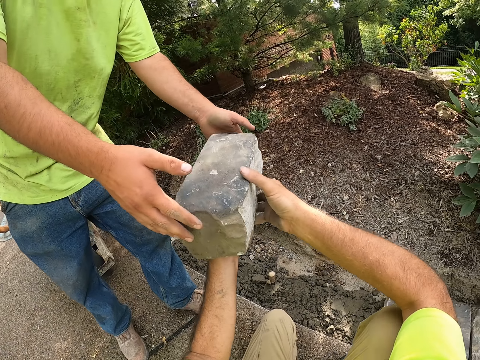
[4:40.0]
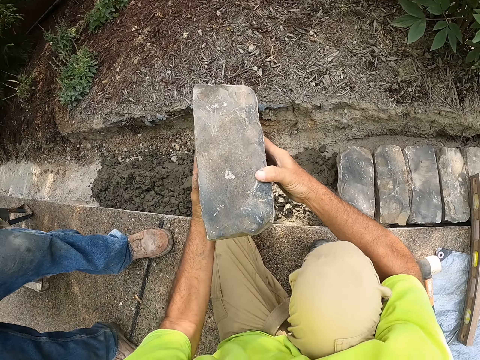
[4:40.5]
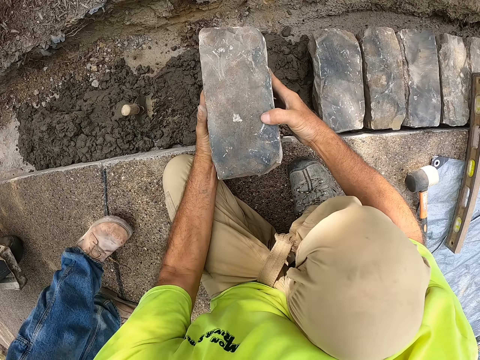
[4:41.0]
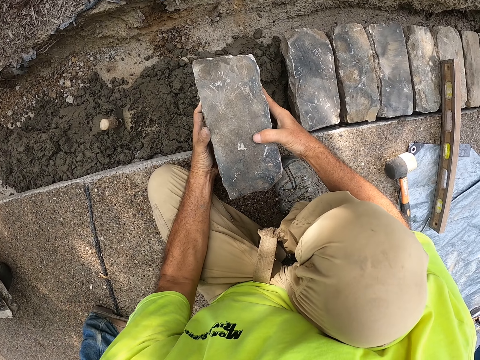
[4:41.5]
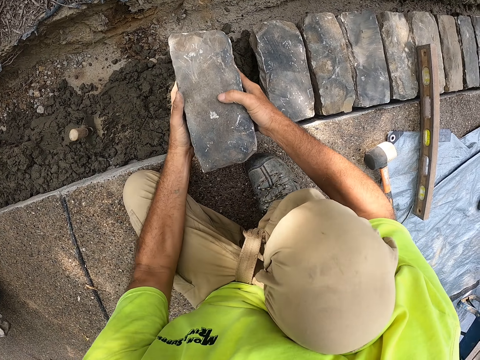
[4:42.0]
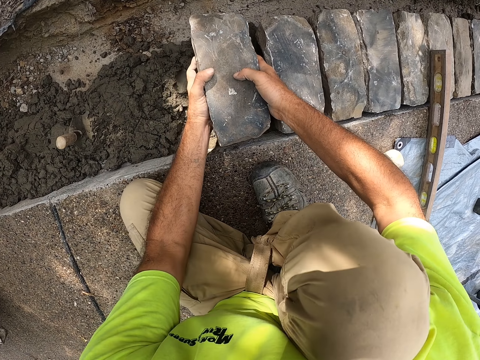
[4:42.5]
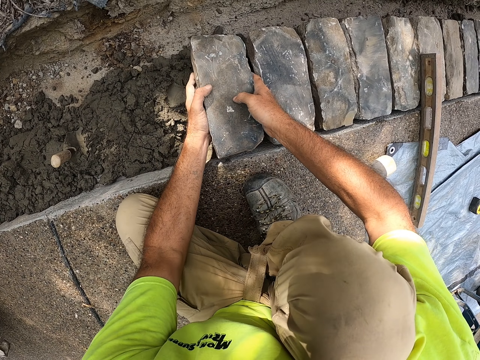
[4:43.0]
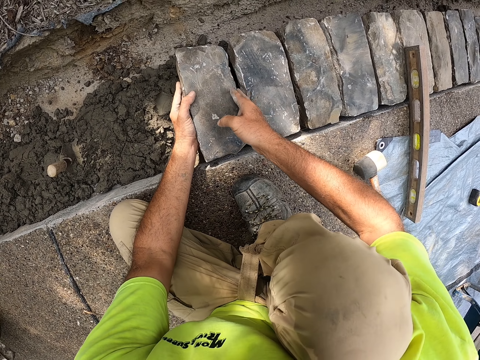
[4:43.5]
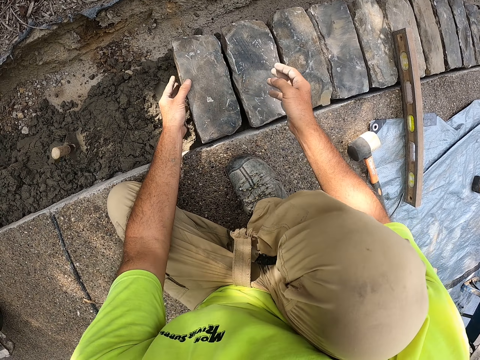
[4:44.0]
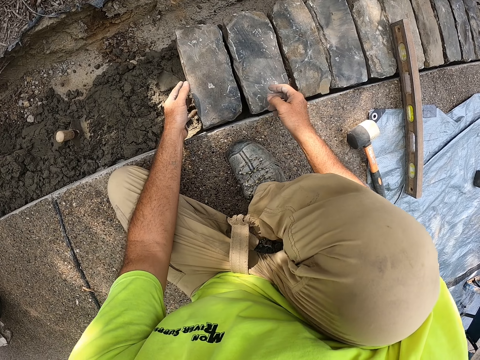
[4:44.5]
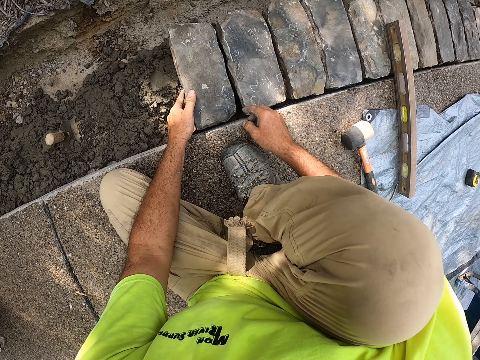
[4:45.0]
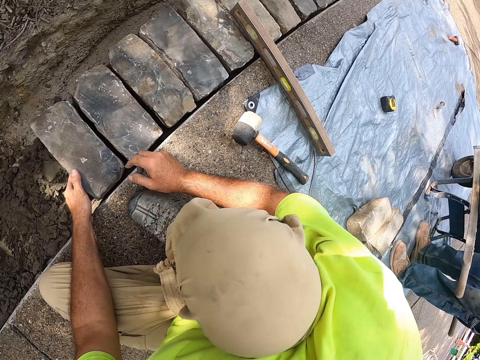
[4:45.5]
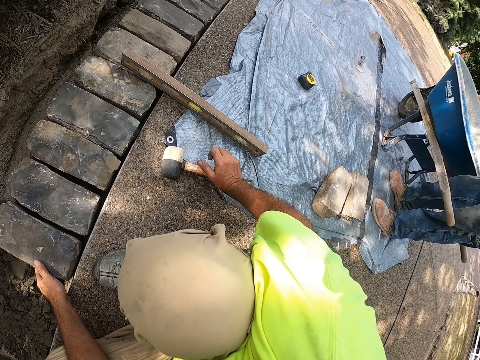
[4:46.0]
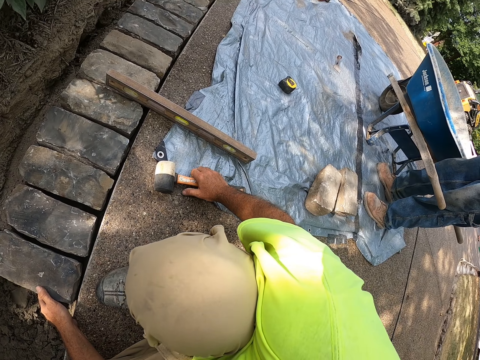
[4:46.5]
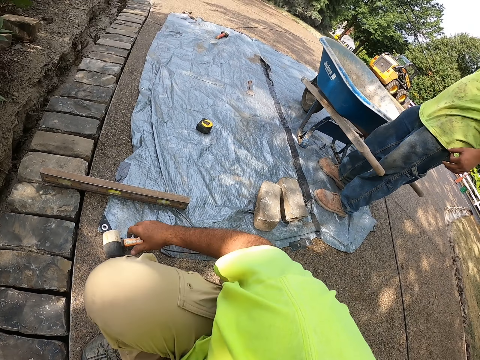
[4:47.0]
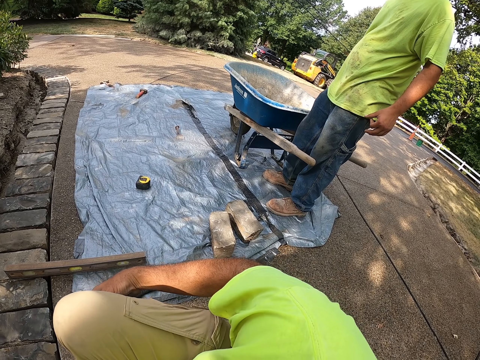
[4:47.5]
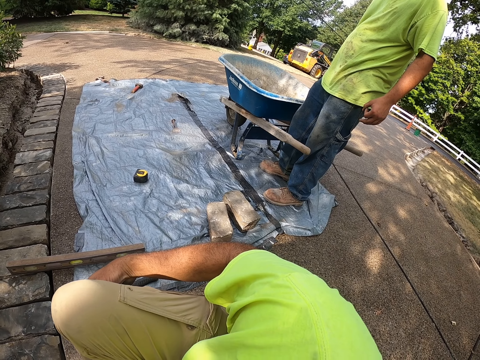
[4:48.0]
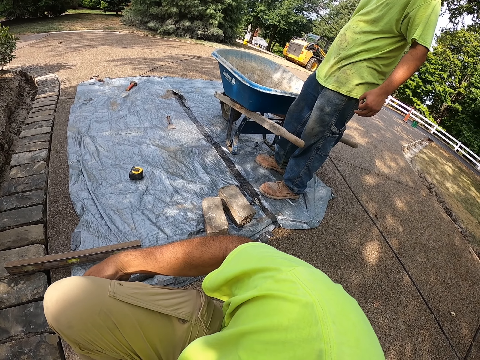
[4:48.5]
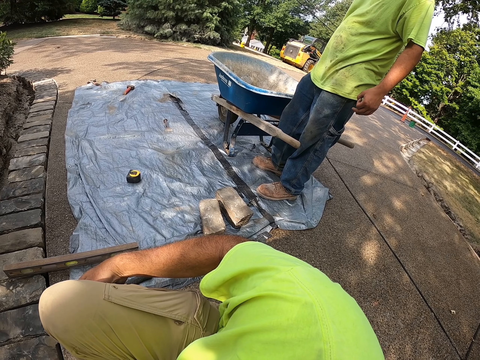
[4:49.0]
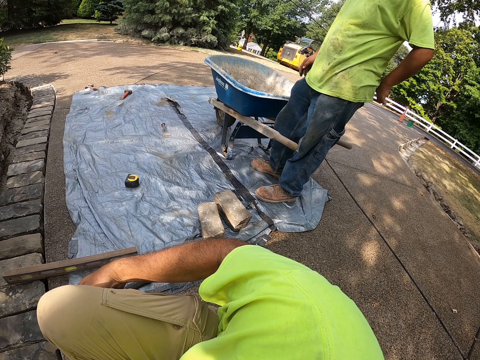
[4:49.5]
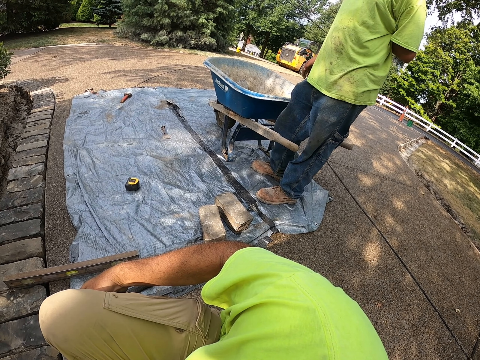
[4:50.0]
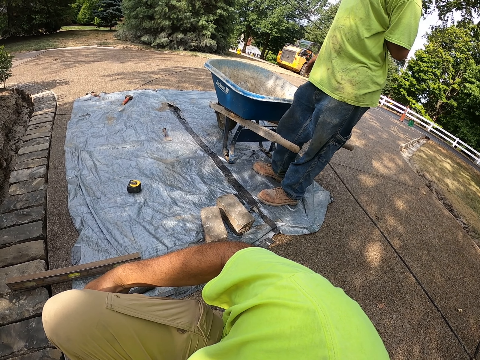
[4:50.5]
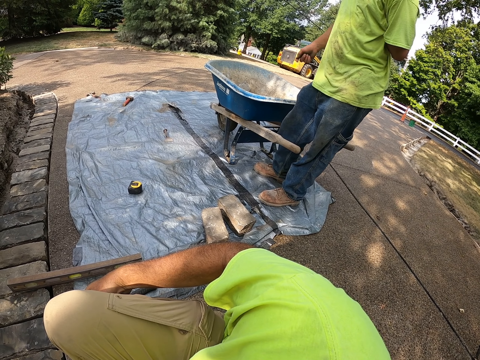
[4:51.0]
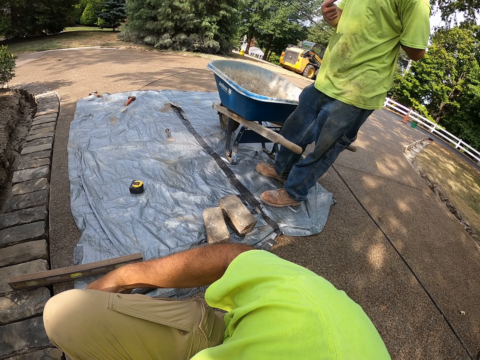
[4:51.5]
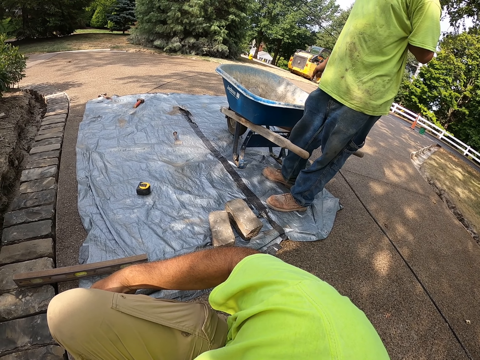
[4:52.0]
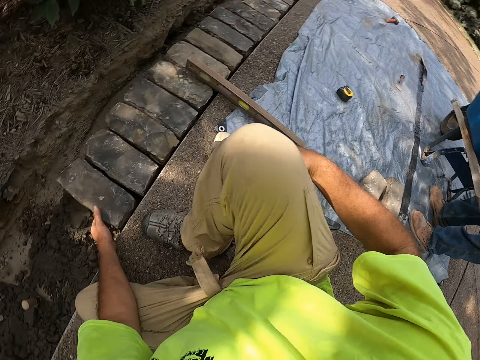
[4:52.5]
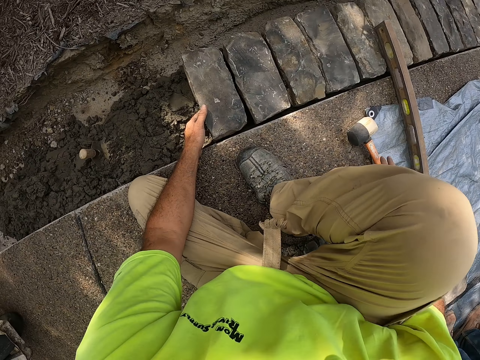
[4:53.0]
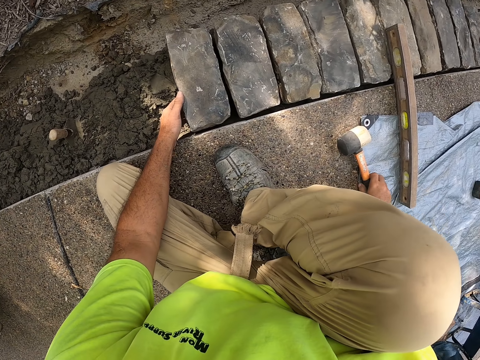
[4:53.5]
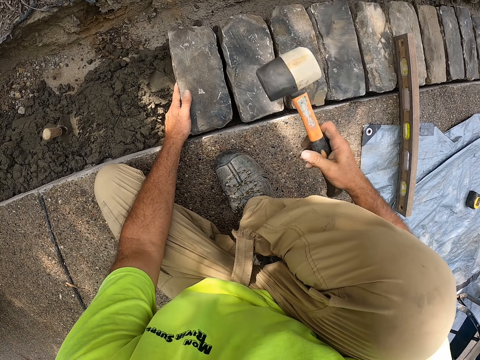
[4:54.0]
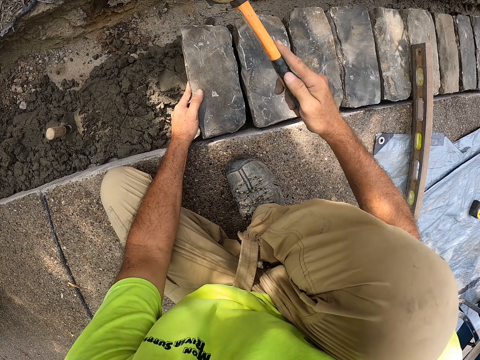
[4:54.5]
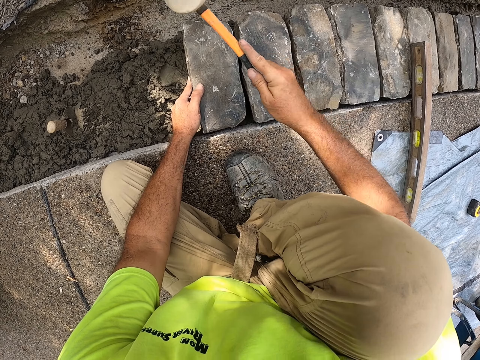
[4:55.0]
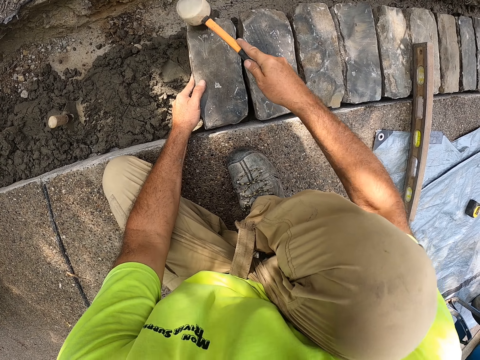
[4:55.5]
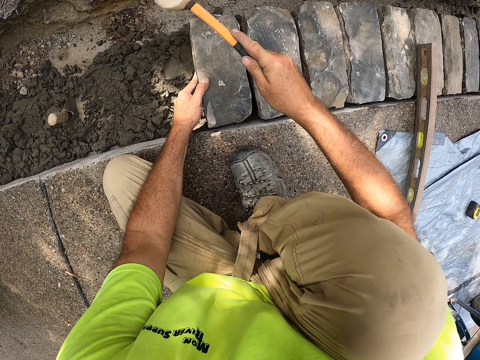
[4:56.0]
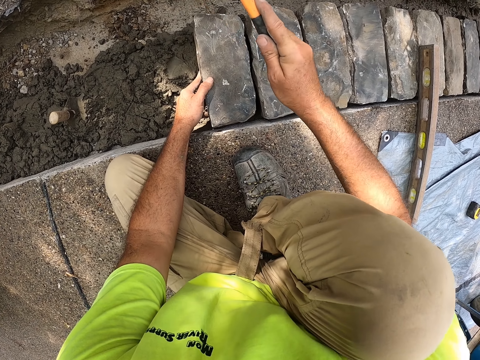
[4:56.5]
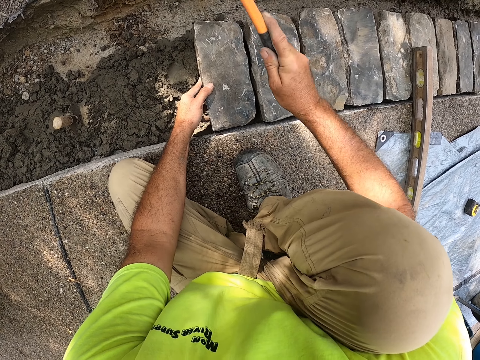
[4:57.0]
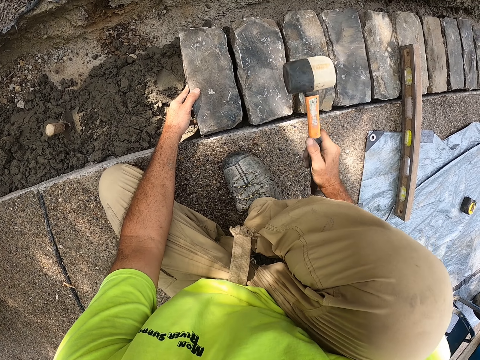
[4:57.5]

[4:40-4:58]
The camera wearer picks up a brick from a man. They hold the brick with both hands. They put the brick on the concrete. They hold a hammer. Another man puts a hand behind. The other man signs. The camera wearer picks up the hammer. They hold the hammer. They hit a stone.

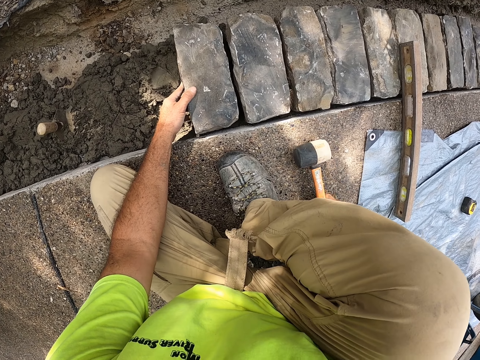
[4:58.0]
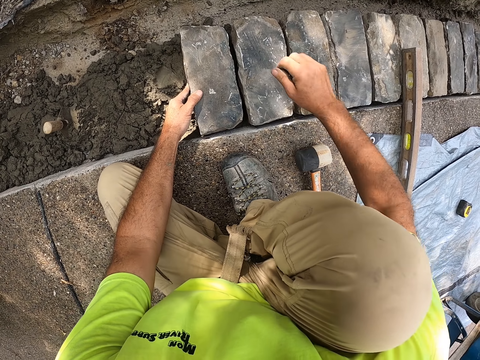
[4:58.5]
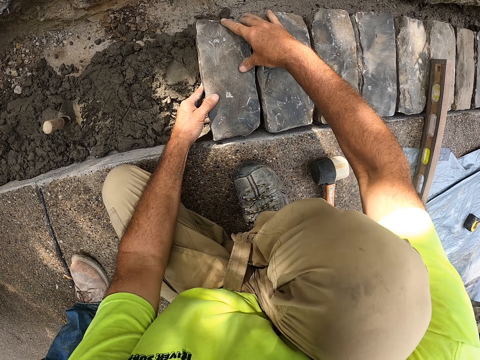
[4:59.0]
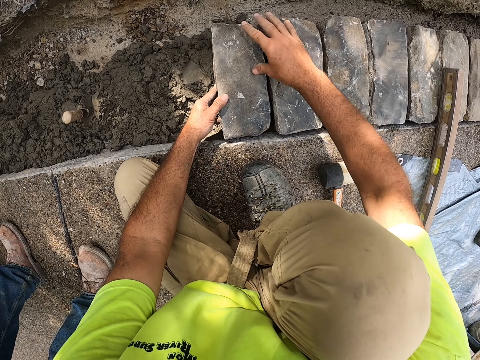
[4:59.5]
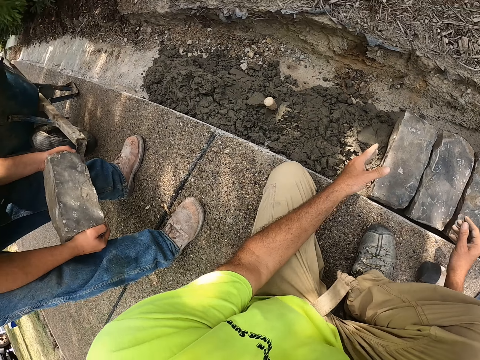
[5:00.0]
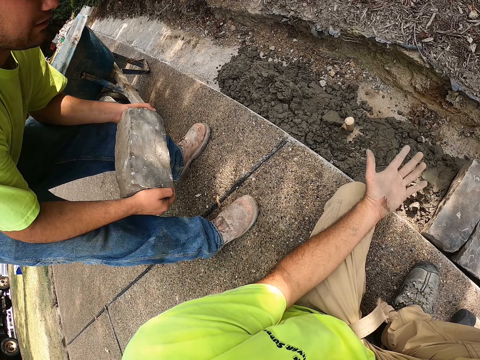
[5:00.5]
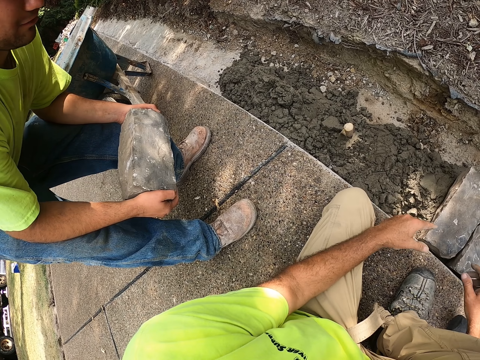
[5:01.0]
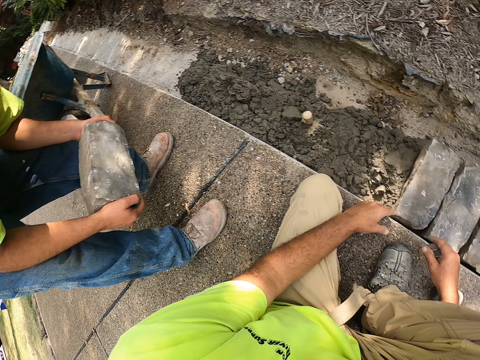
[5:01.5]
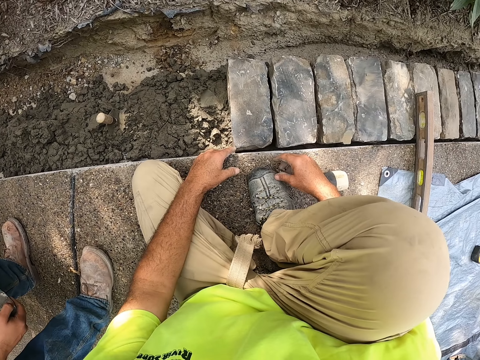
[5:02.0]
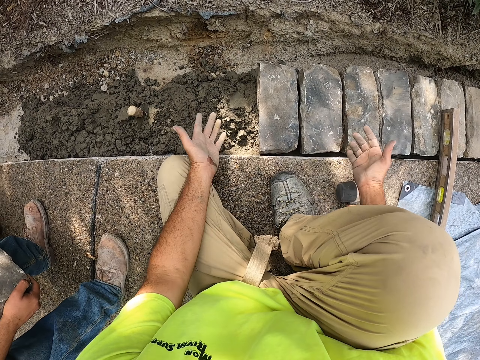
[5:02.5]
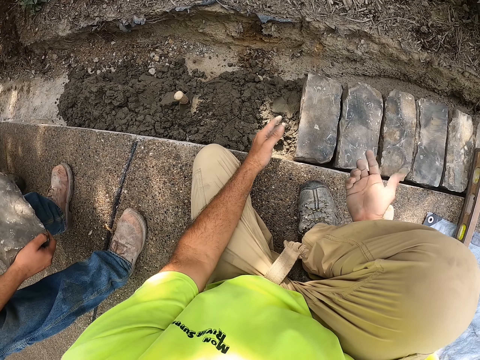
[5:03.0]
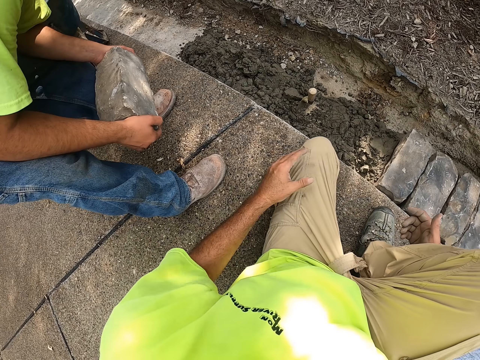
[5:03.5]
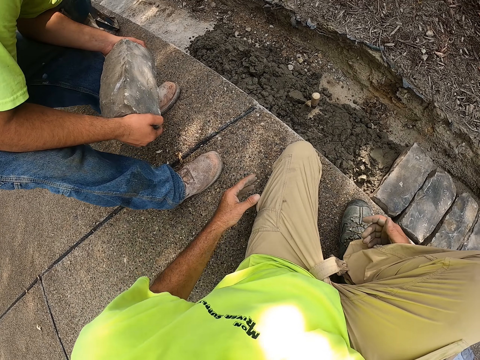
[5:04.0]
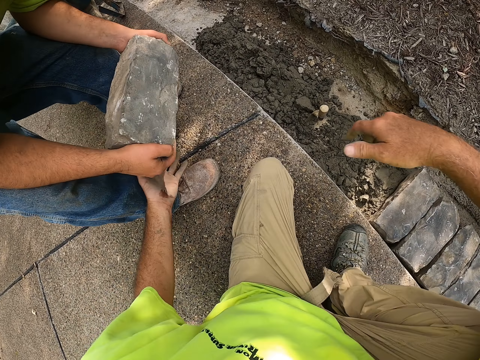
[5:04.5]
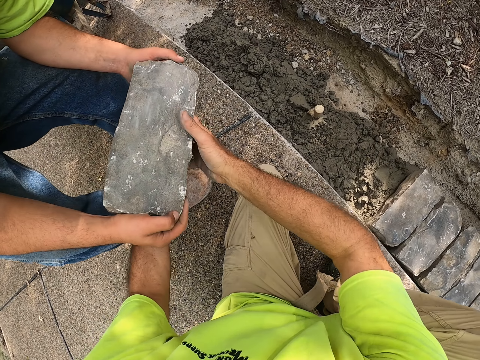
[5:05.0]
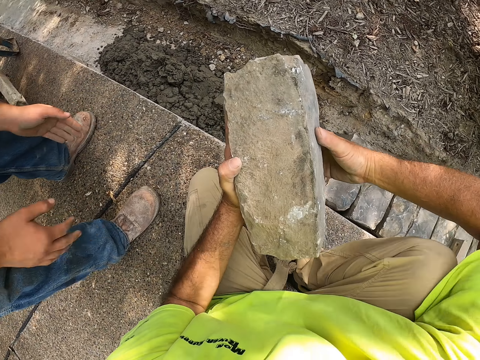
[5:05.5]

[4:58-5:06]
The camera wearer puts the hammer on the ground. A man walks. The camera wearer adjusts a stone. They sign. The man holds a brick. The man gives the camera wearer a stone. The camera wearer takes the stone from the man.
